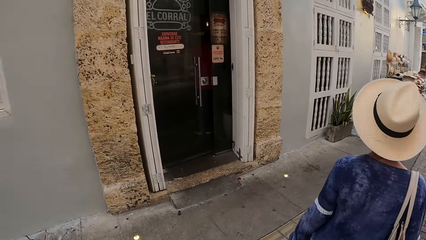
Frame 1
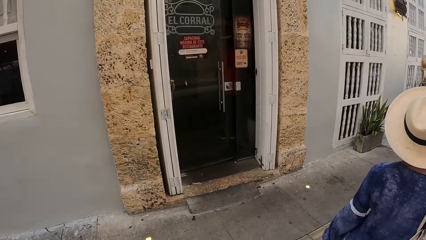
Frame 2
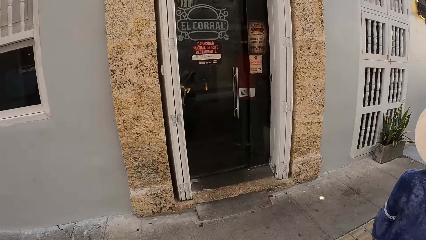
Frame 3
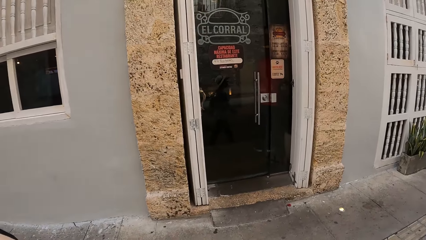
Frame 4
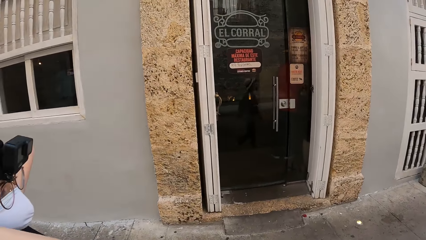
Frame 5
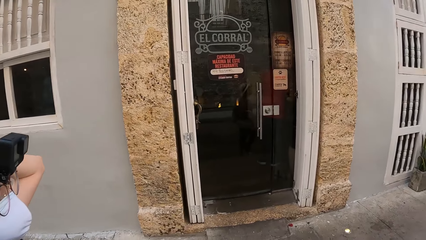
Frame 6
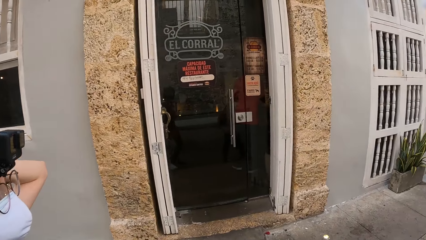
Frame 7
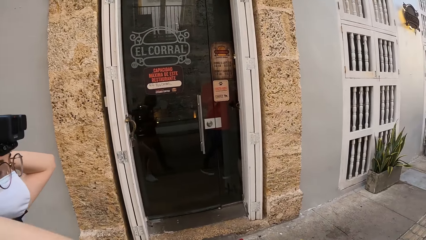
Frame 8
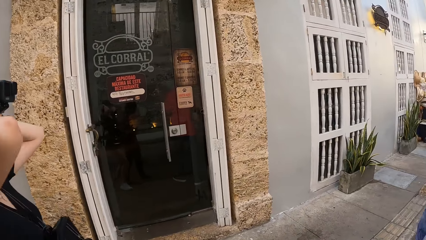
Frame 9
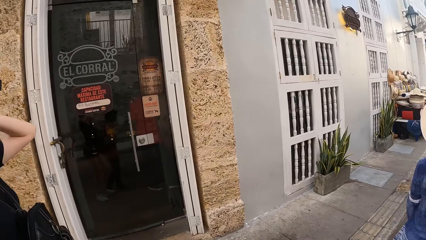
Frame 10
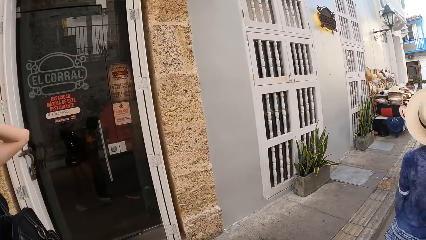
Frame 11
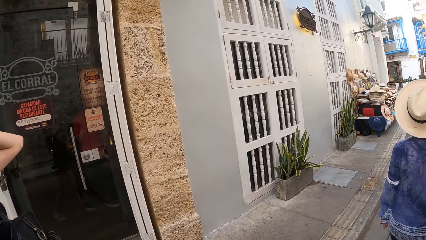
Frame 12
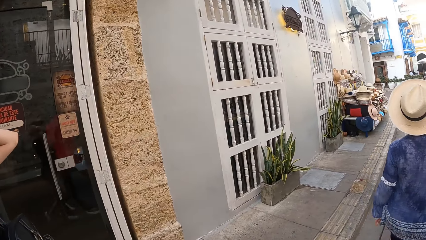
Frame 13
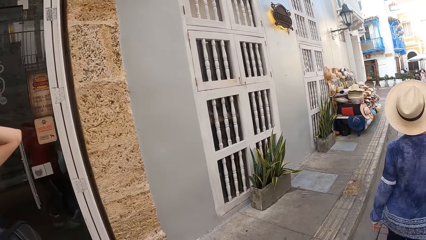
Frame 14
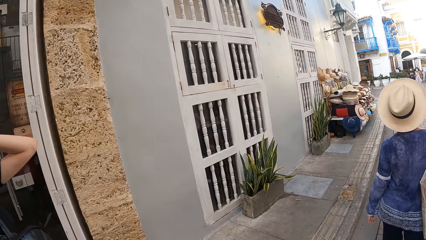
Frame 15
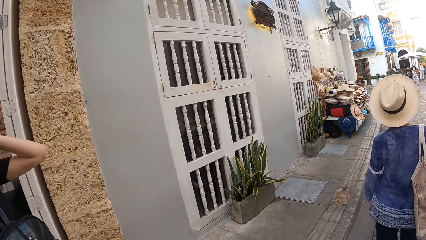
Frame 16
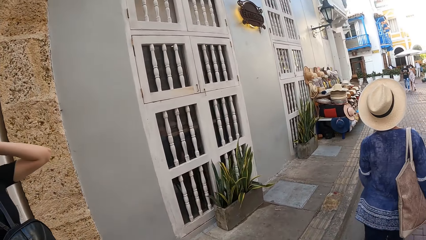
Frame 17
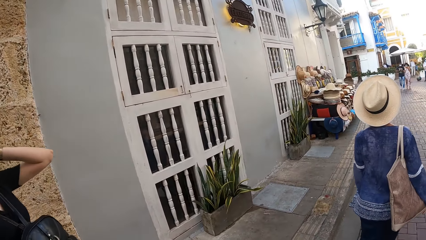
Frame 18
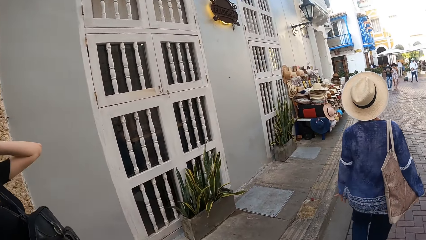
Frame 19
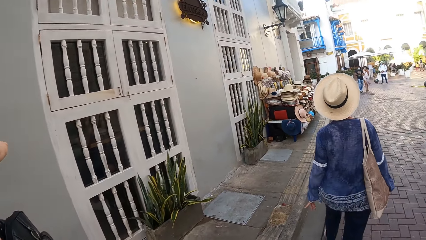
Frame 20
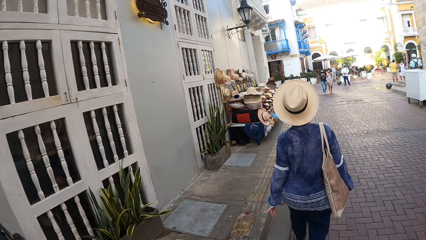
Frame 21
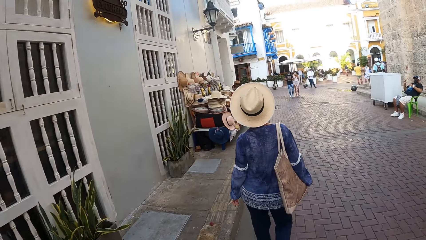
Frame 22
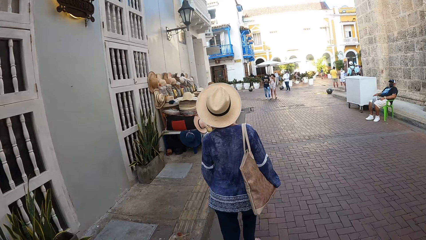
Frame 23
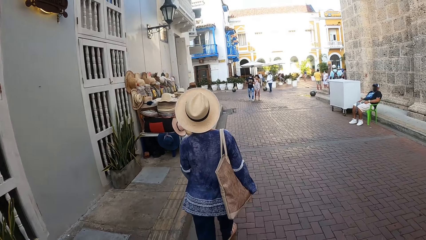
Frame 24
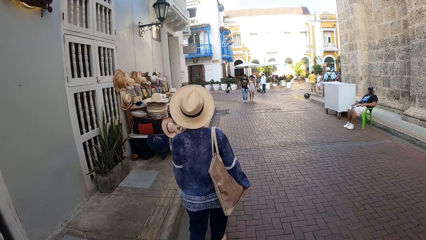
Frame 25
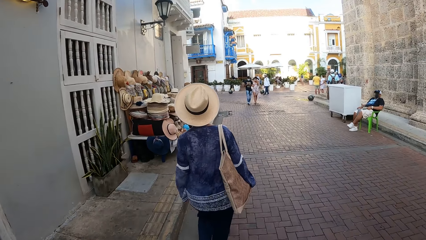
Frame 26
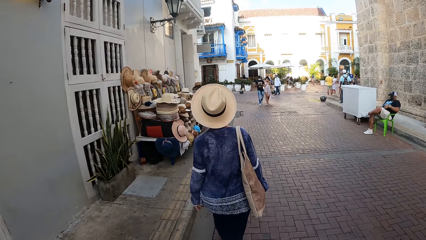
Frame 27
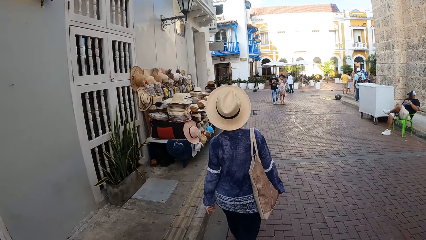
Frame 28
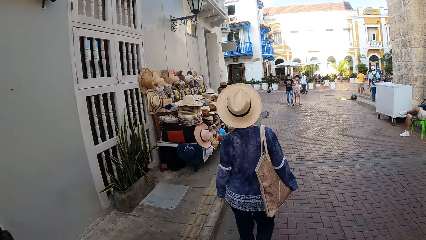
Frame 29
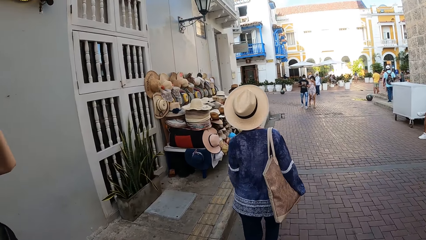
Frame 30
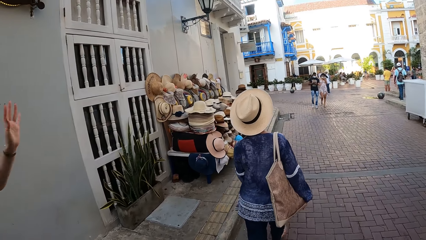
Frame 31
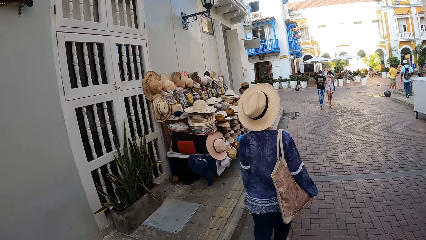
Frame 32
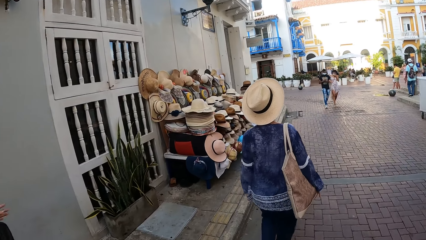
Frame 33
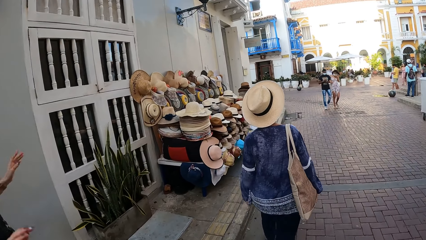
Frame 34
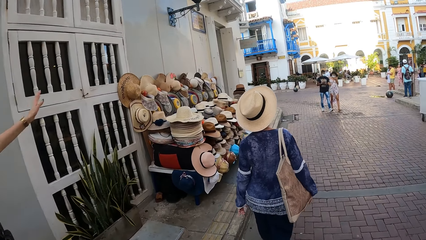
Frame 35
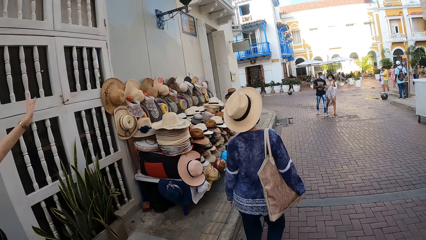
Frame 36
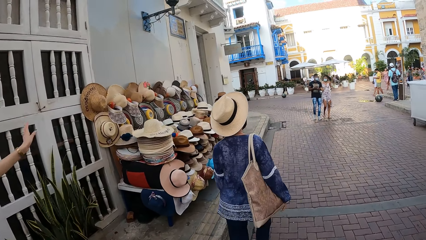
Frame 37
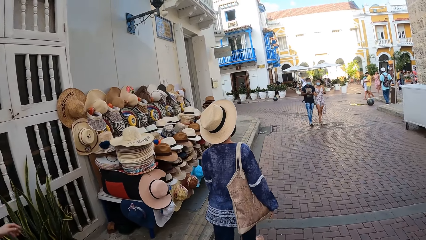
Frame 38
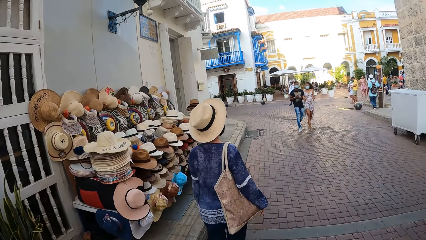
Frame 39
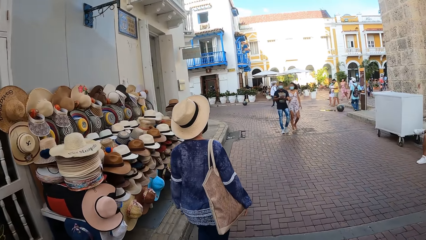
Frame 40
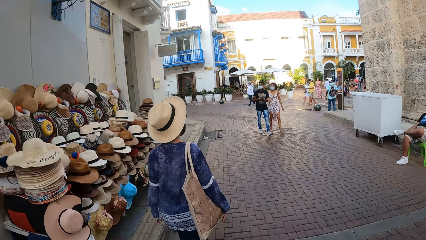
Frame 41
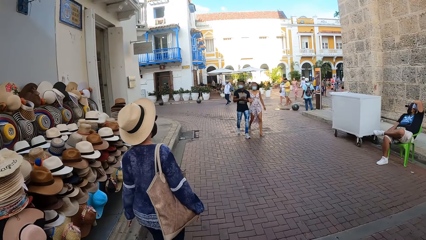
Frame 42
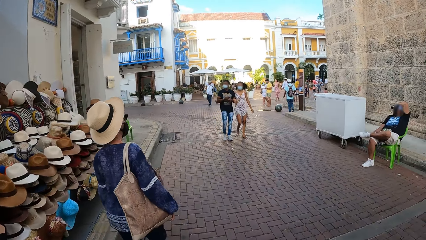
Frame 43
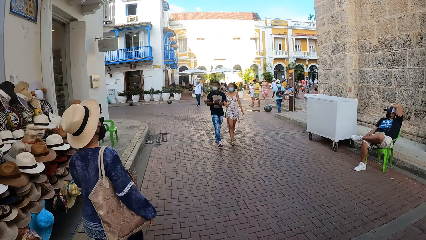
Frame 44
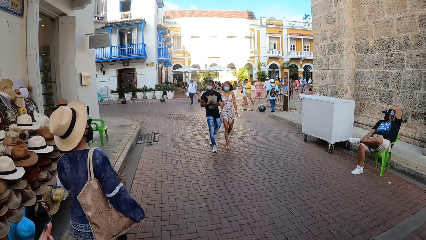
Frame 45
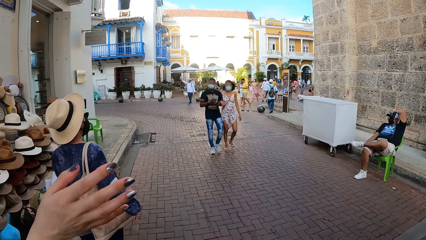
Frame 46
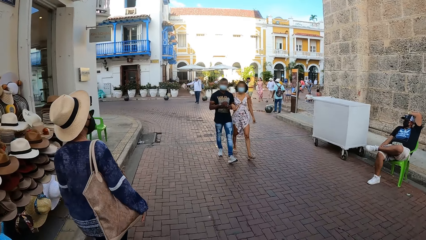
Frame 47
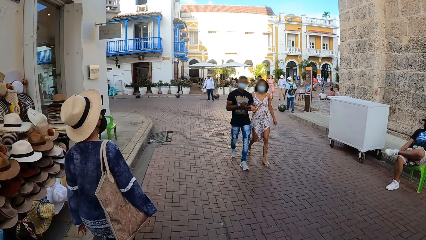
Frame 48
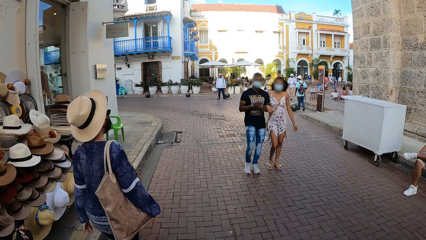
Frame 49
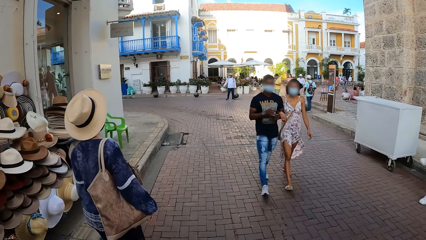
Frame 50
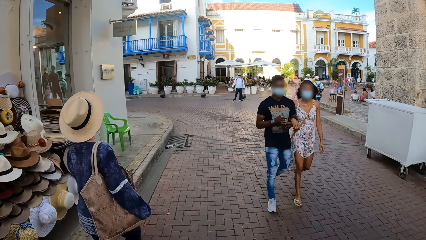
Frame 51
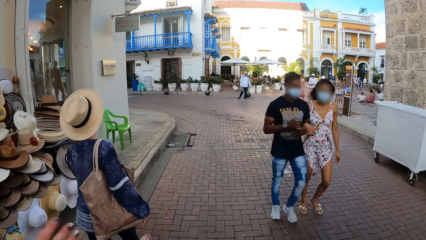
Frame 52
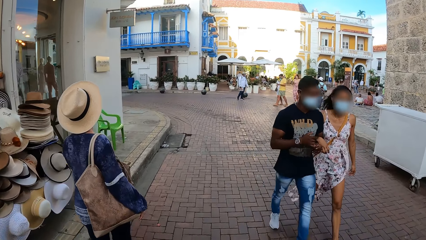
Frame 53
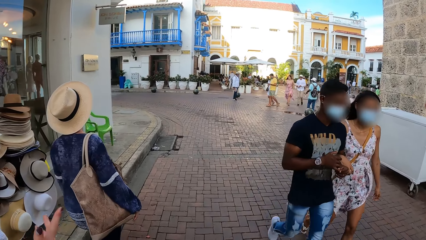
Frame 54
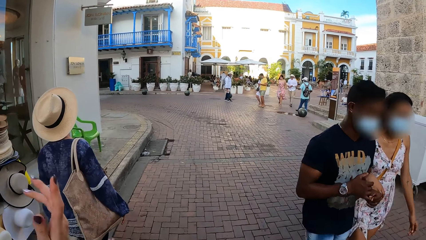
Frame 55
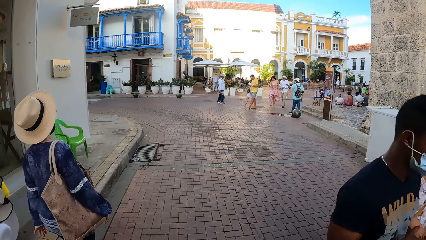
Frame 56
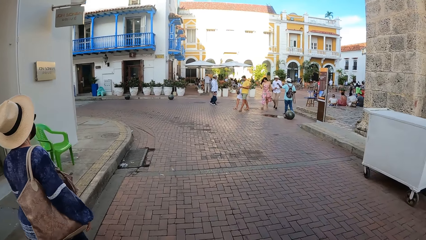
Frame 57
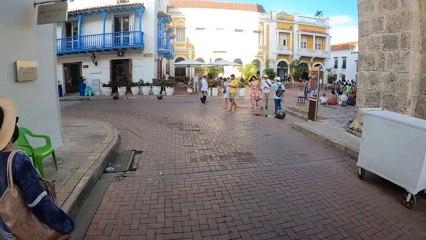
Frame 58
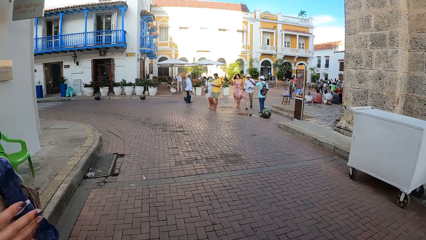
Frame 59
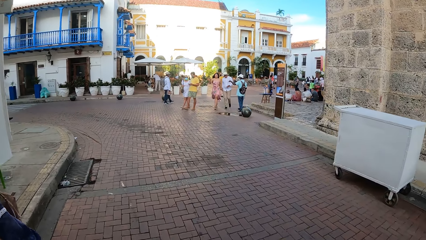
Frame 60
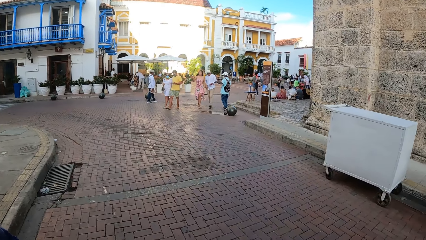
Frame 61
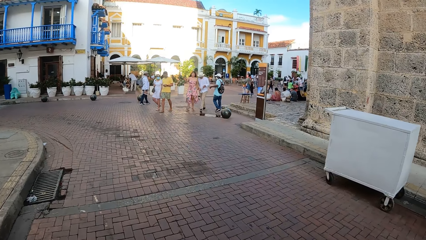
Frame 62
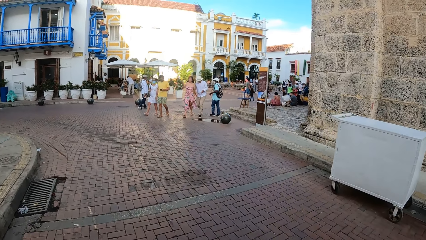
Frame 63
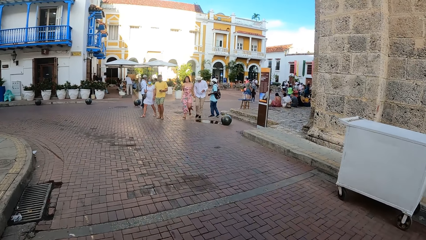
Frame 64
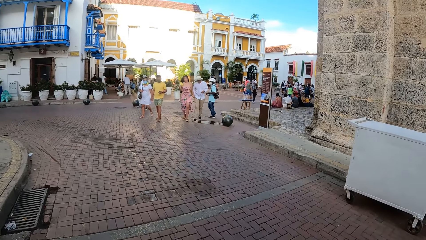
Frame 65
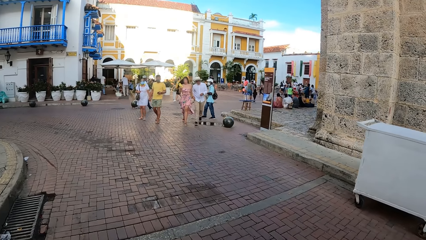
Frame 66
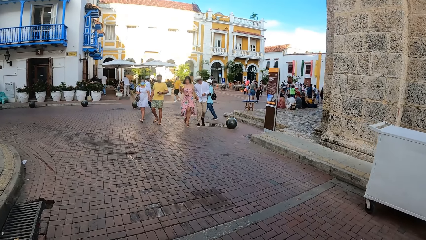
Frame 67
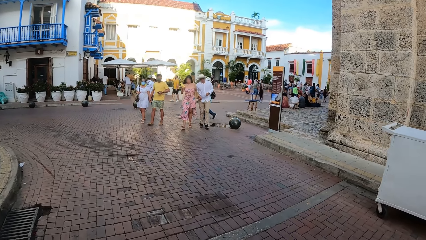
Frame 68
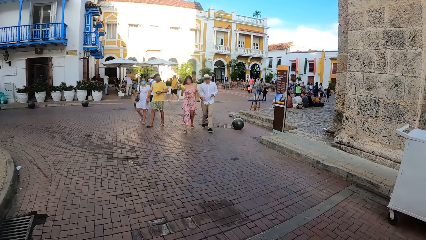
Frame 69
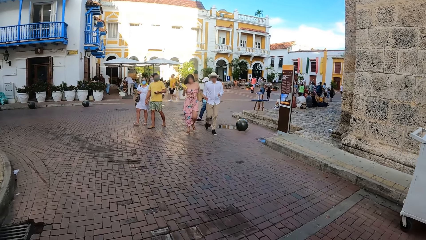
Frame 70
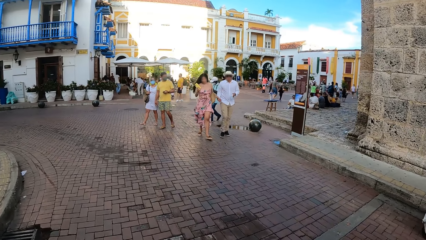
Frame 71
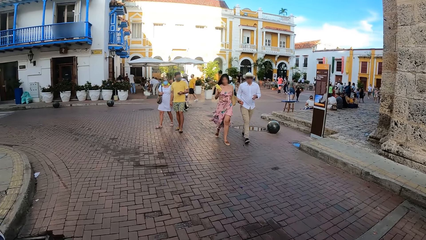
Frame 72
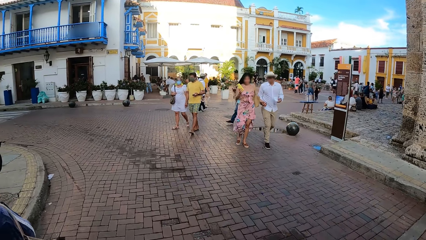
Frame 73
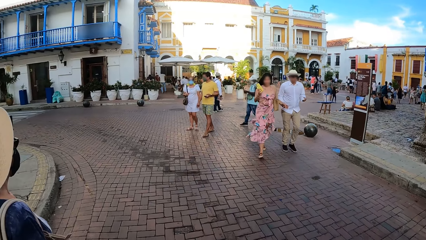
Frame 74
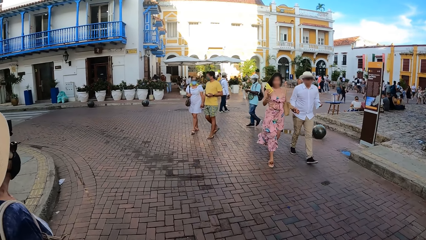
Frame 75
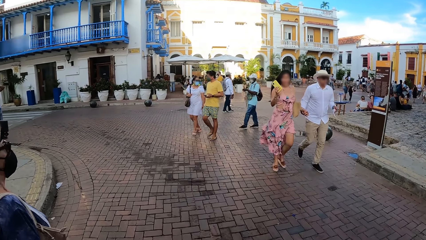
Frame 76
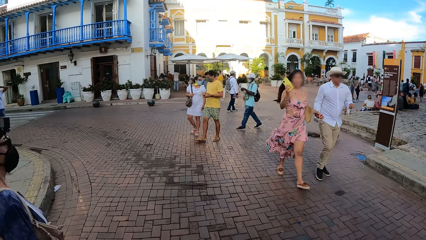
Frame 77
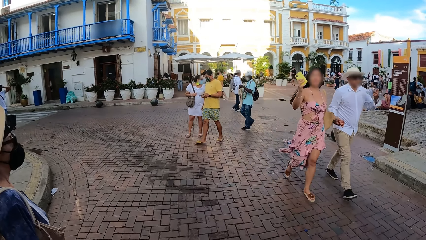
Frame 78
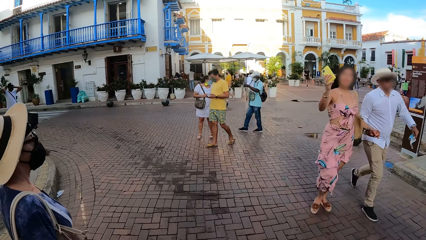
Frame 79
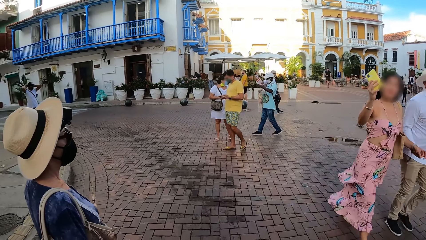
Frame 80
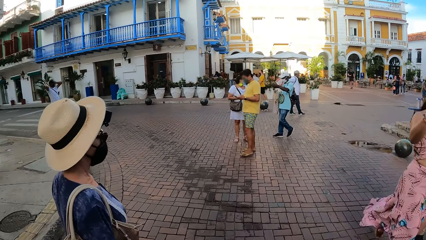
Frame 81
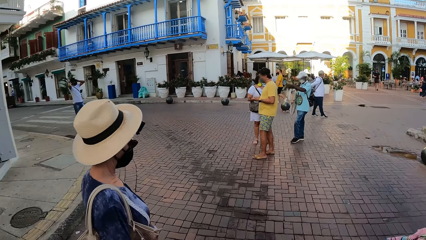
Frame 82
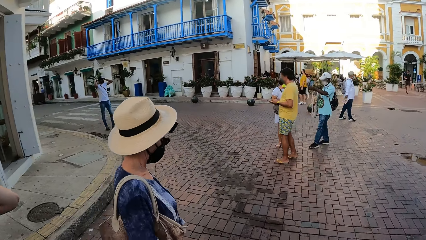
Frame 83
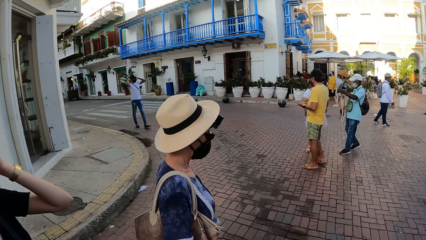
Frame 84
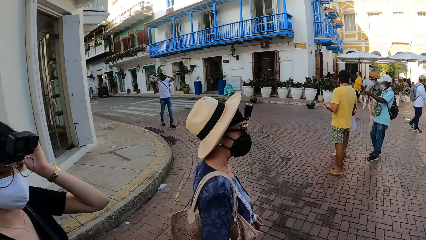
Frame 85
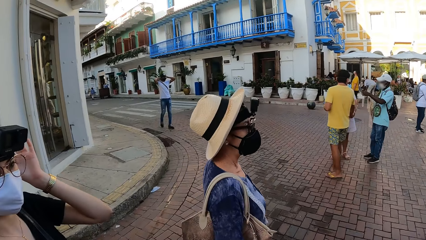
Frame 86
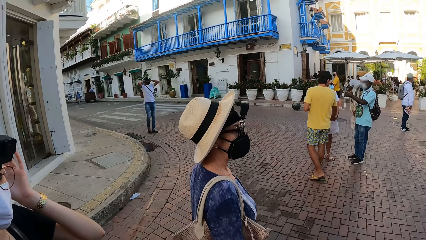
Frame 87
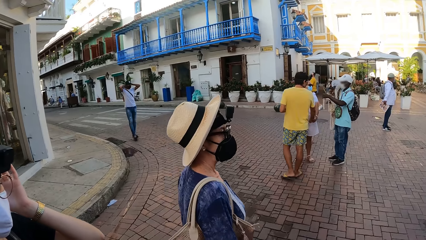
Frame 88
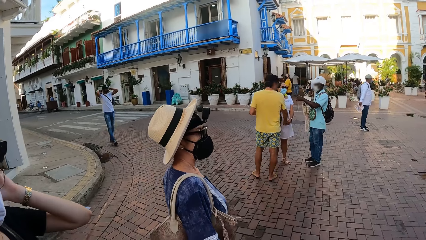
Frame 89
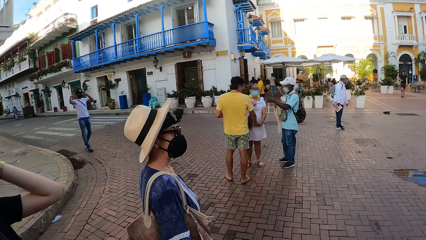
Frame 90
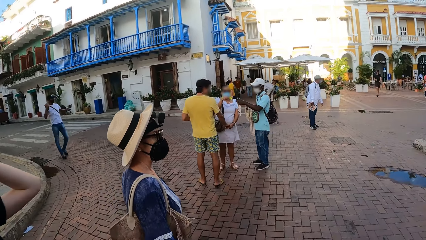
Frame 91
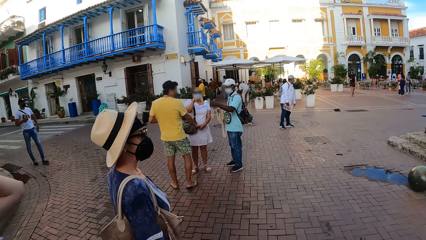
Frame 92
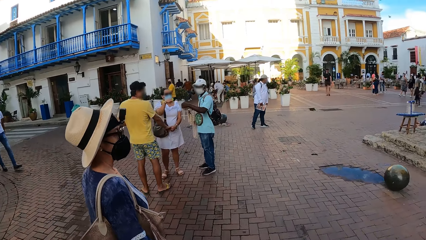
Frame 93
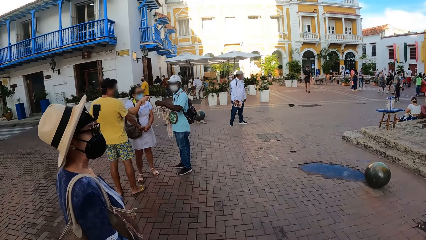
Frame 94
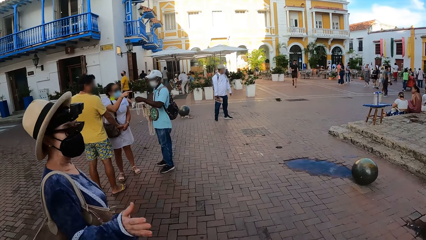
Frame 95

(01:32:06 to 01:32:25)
The woman adjusts a camera on her head with her hands. The woman moves her hands. The woman interacts with the camera wearer. The woman adjusts the camera on her head with her hands.
